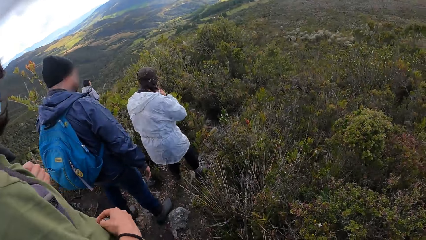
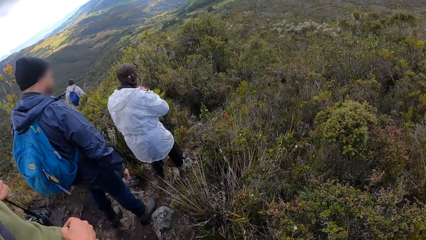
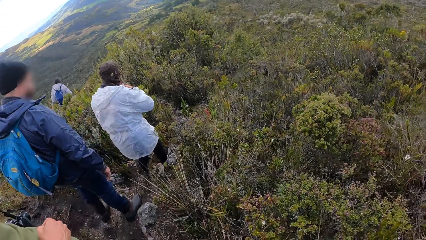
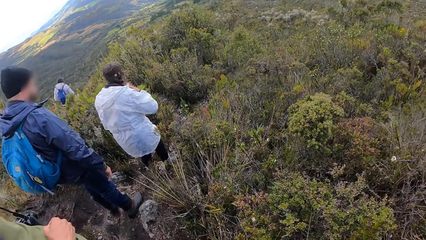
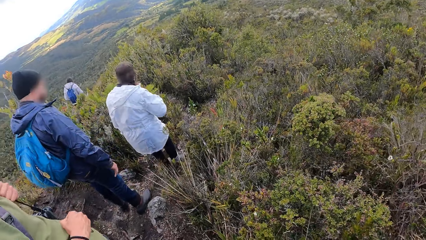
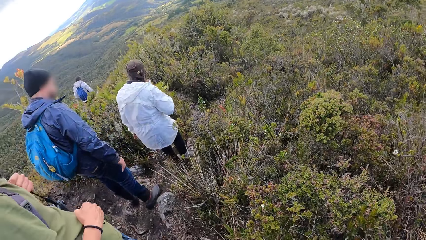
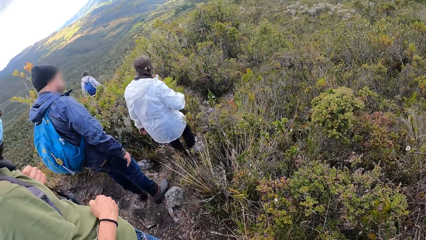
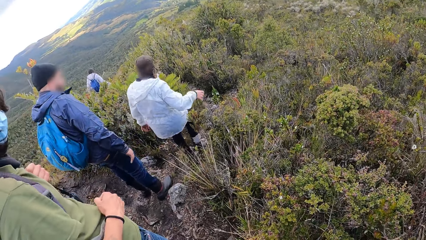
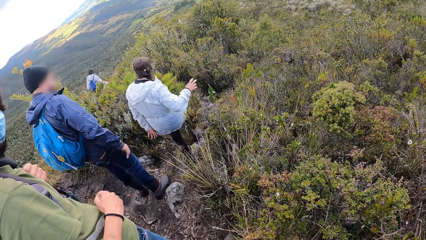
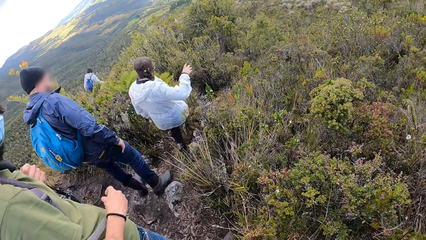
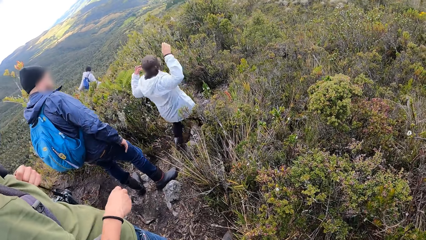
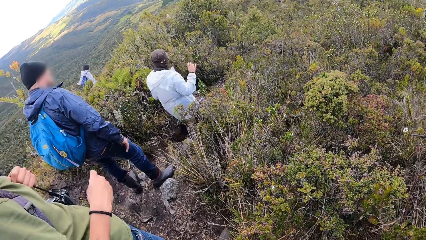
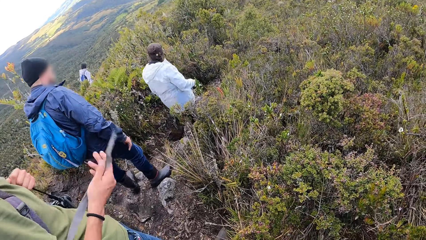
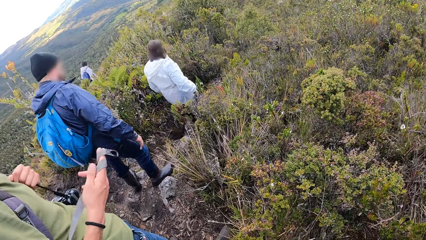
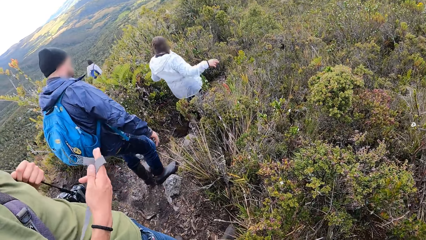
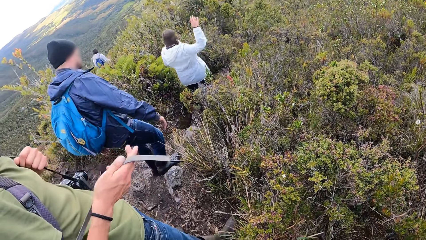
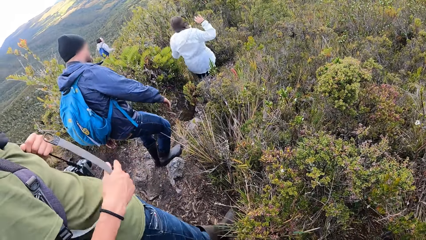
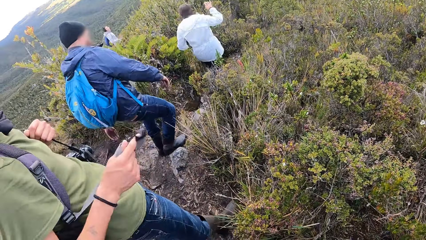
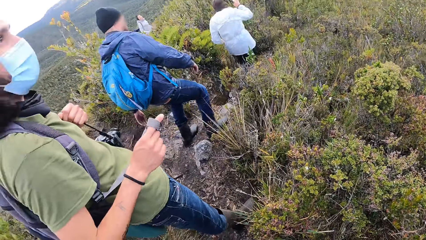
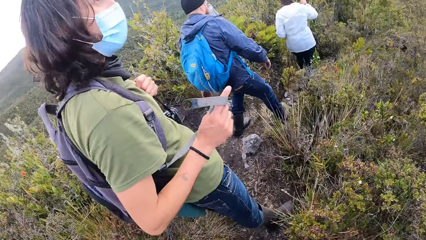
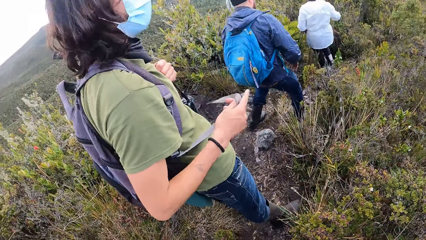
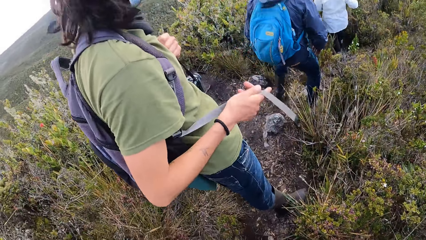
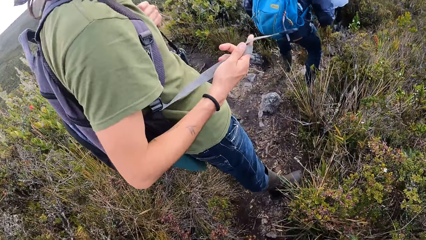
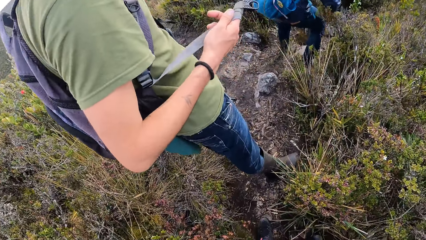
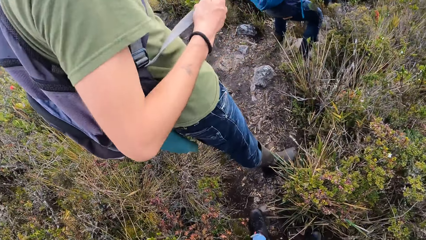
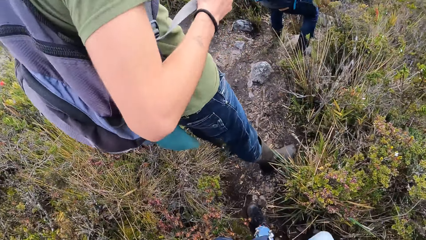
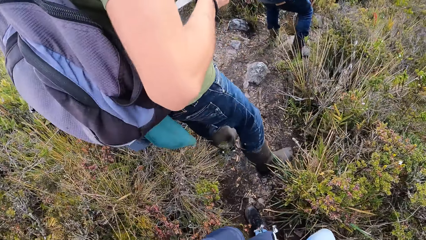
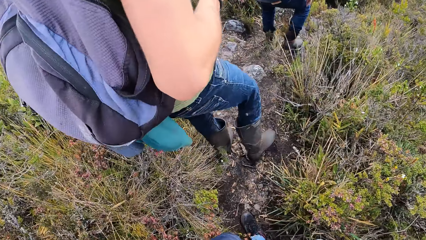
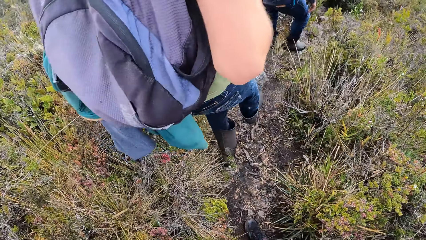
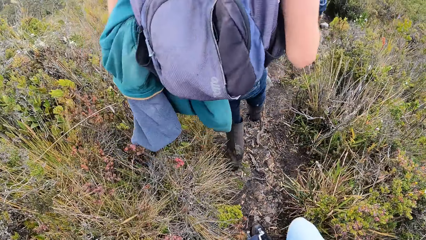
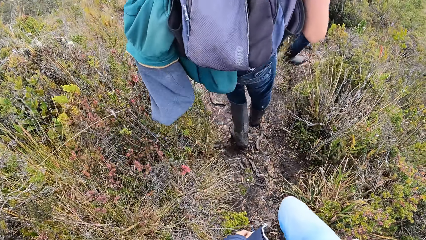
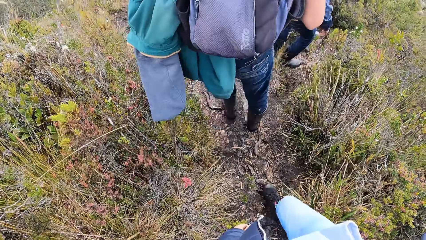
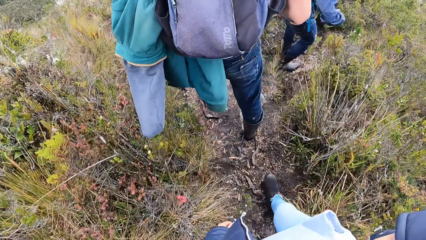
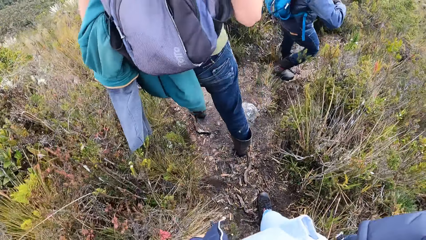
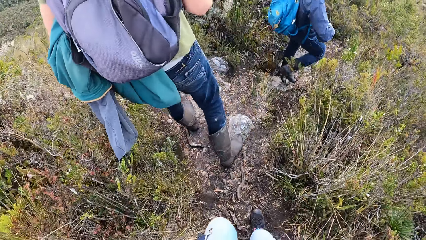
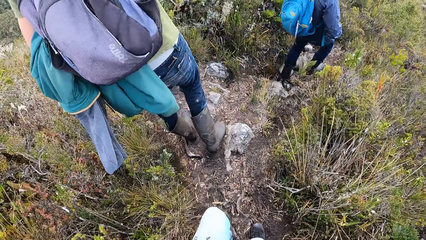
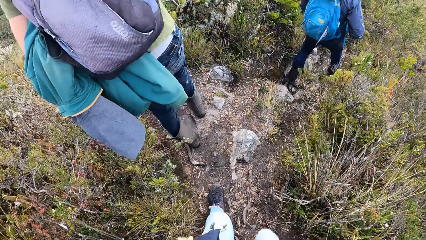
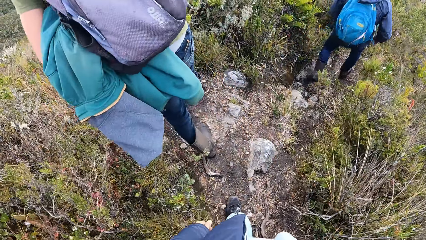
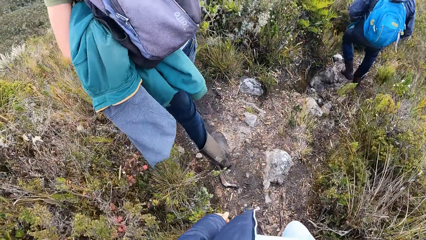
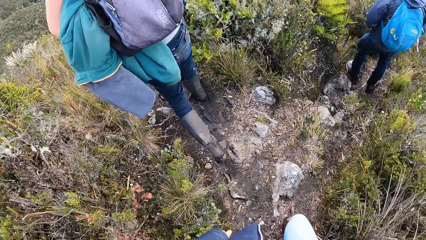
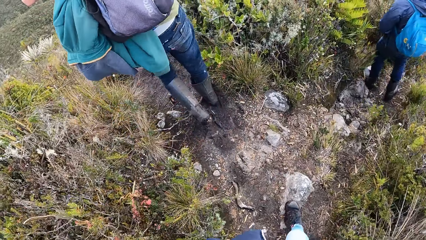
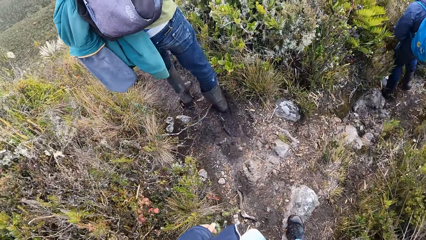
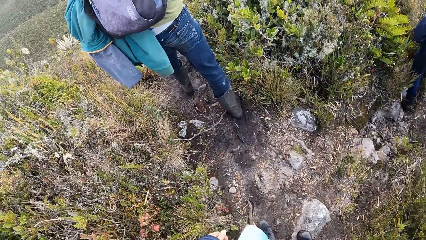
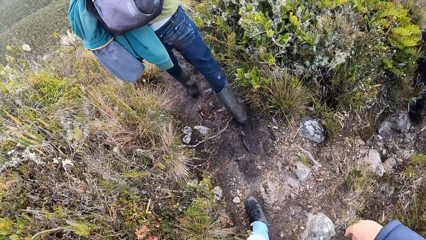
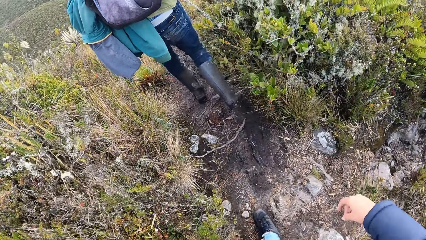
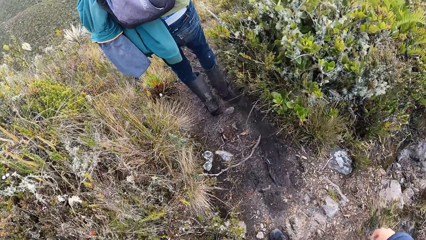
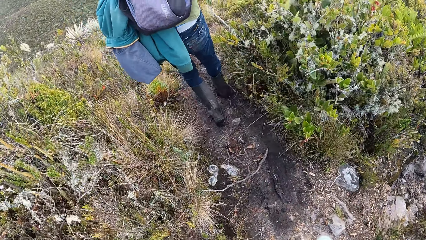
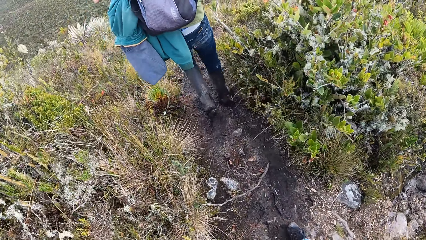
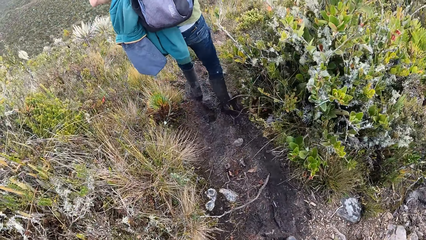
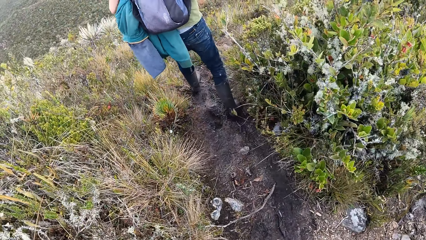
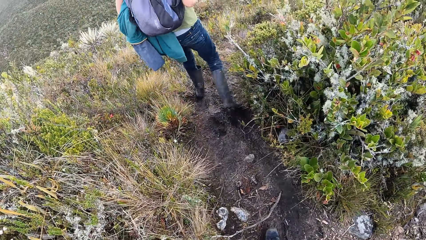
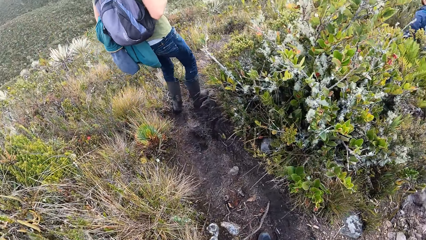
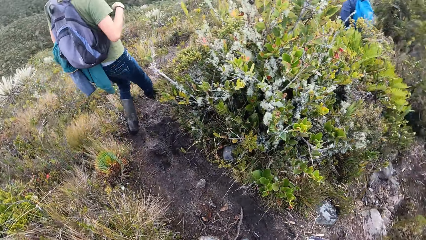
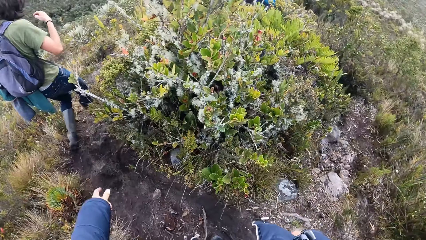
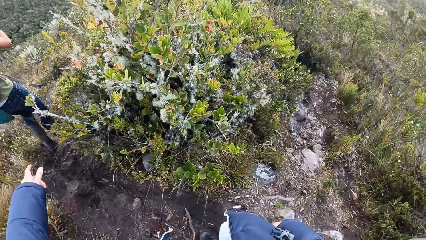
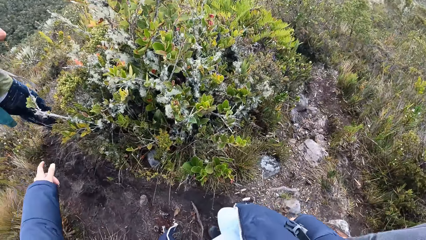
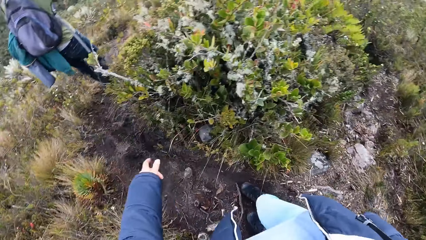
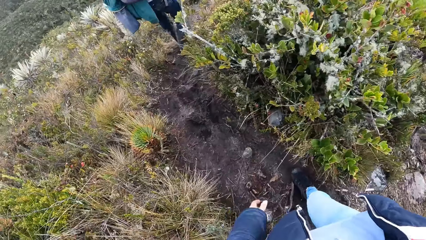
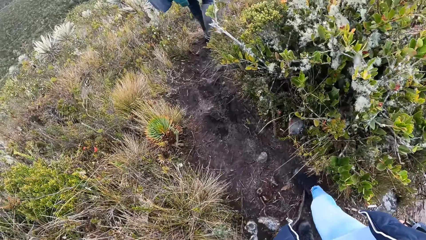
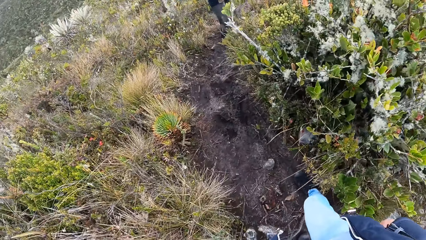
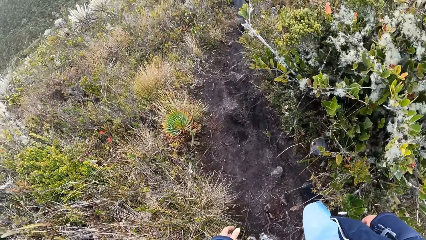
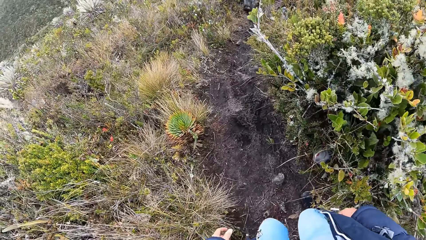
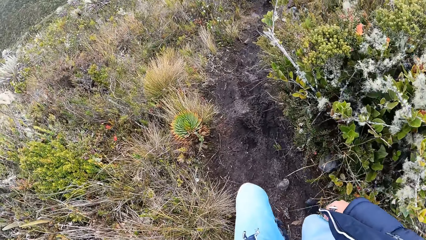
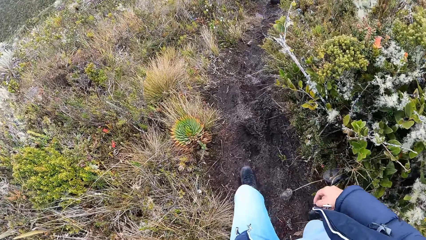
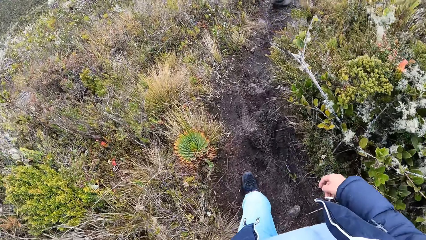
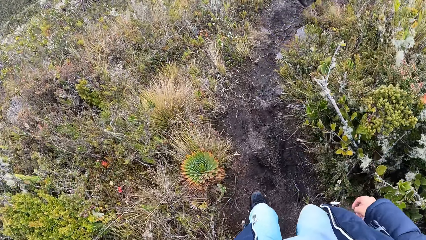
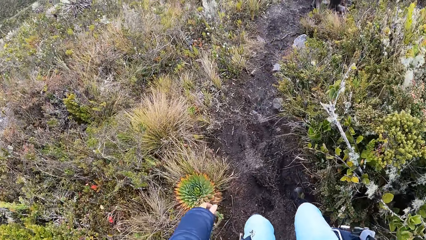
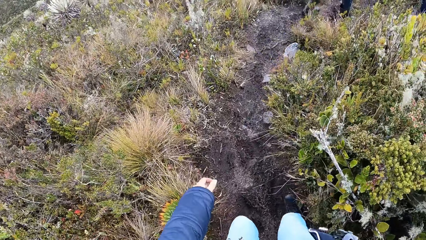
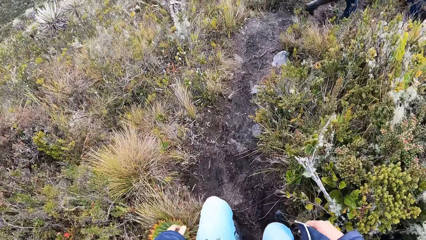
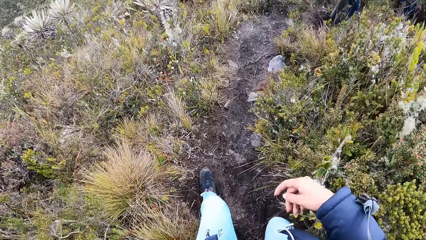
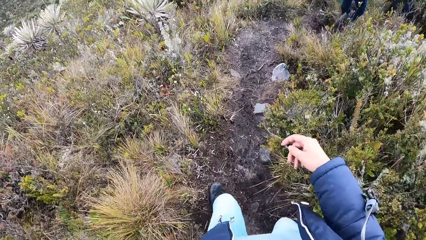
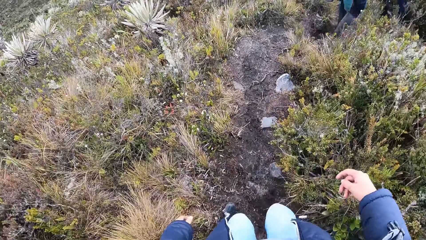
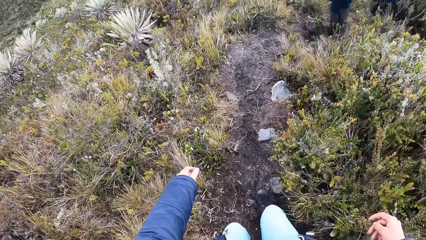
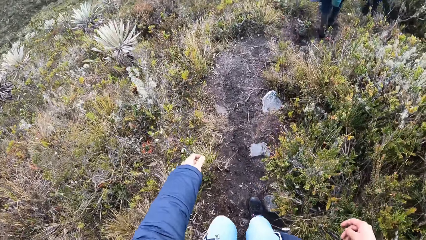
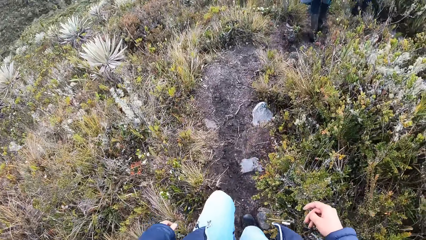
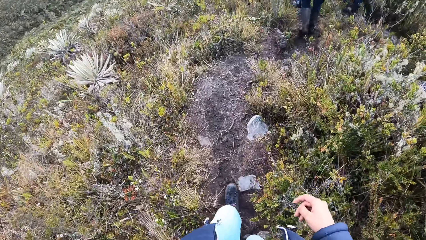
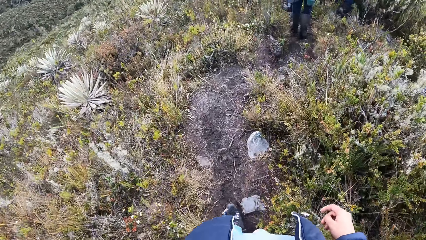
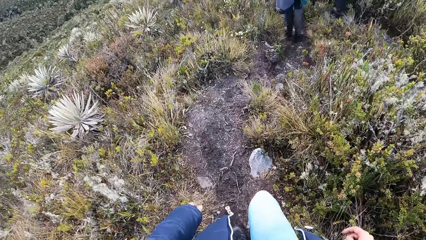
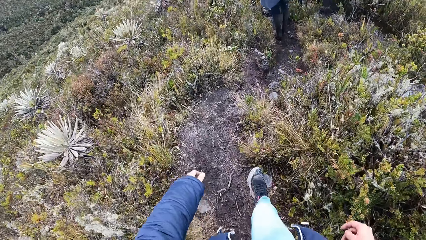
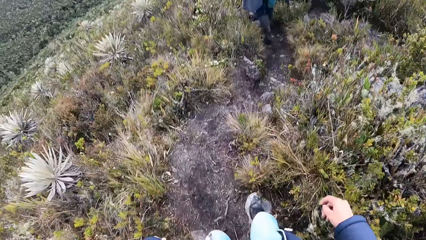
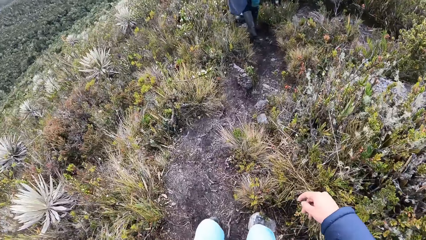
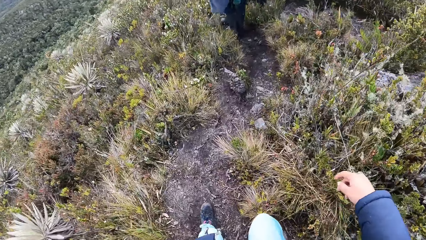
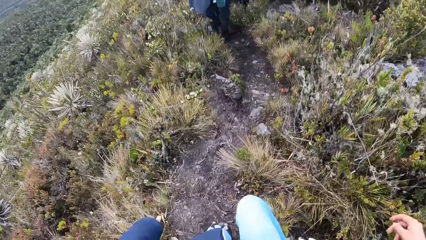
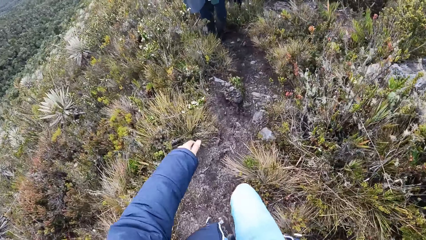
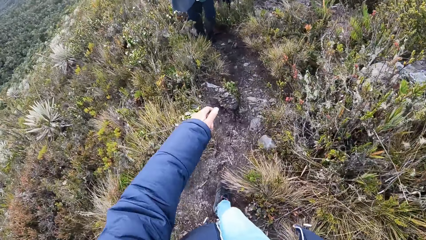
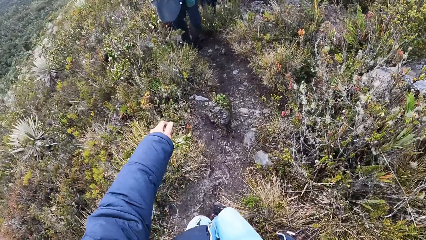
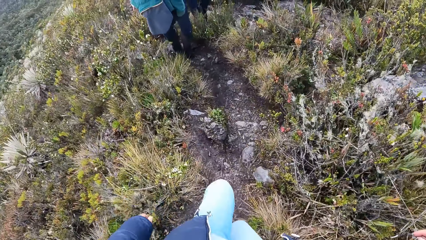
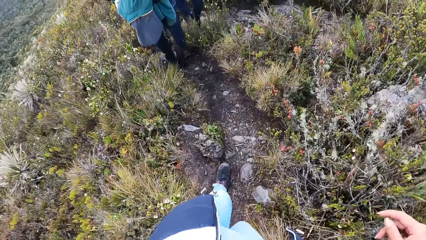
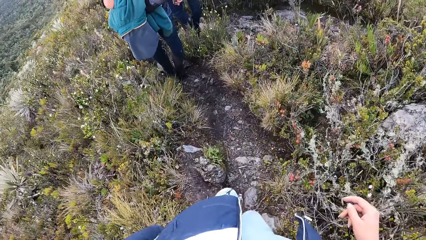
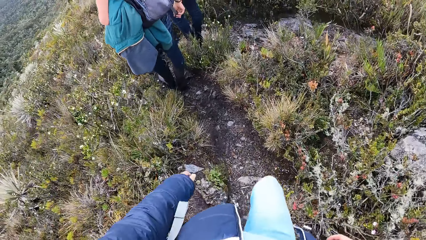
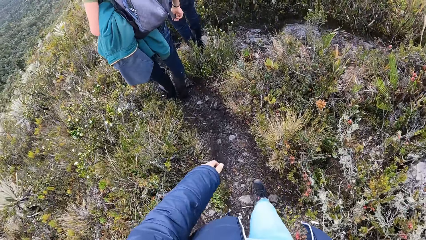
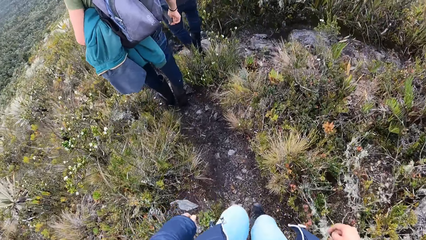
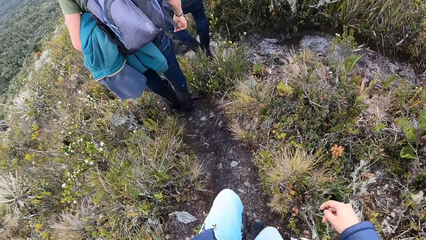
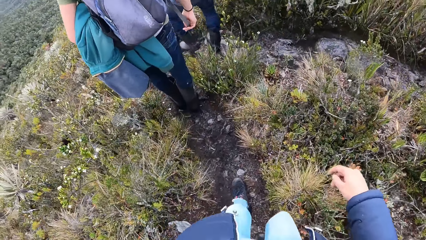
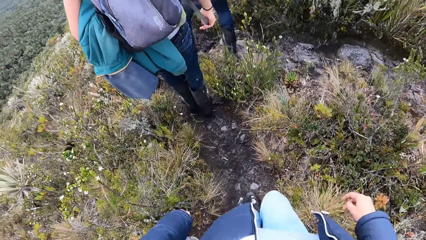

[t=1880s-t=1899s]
A man swings the bag string. The man walks around the field. The camera wearer walks around the field. The man walks around the field. The camera wearer walks around the field.
